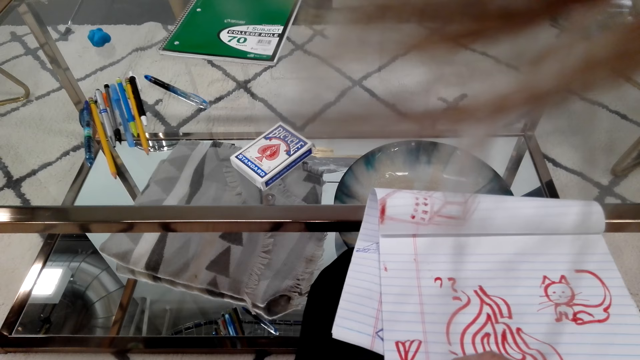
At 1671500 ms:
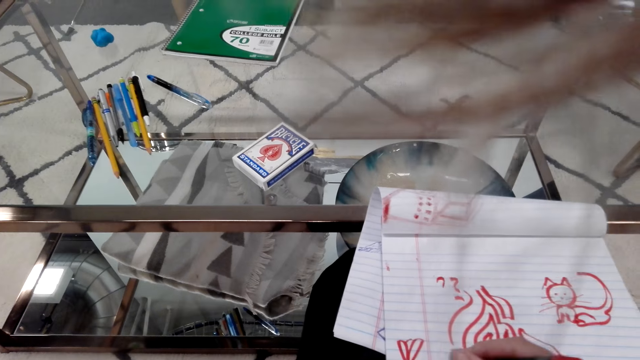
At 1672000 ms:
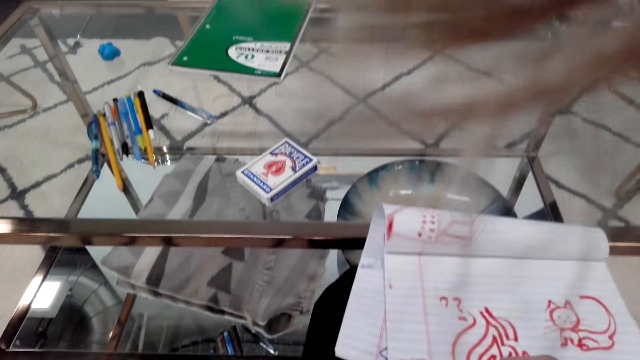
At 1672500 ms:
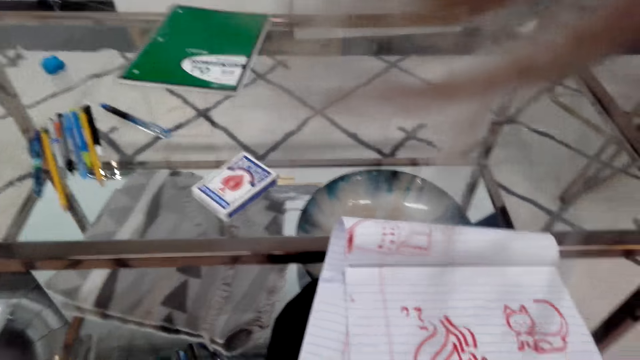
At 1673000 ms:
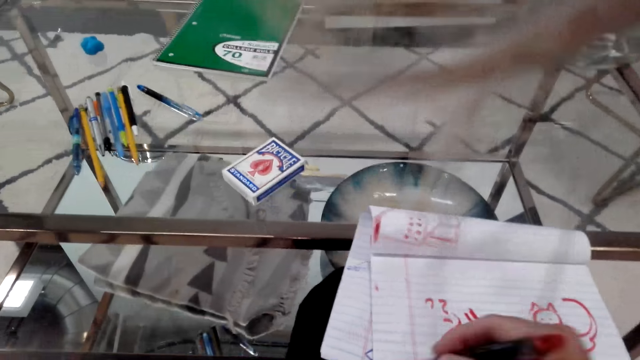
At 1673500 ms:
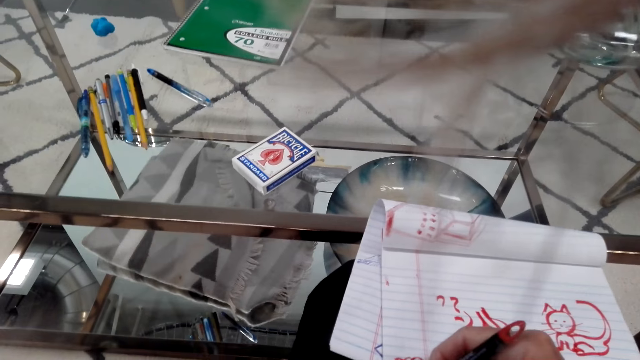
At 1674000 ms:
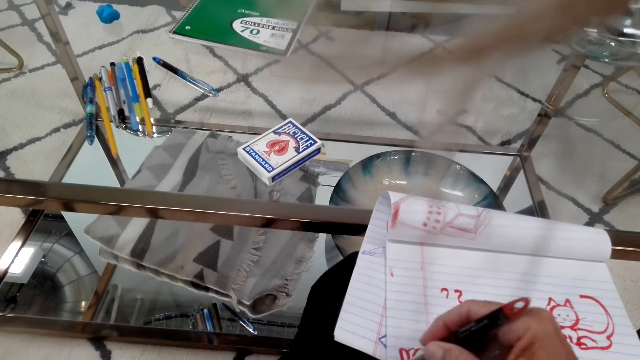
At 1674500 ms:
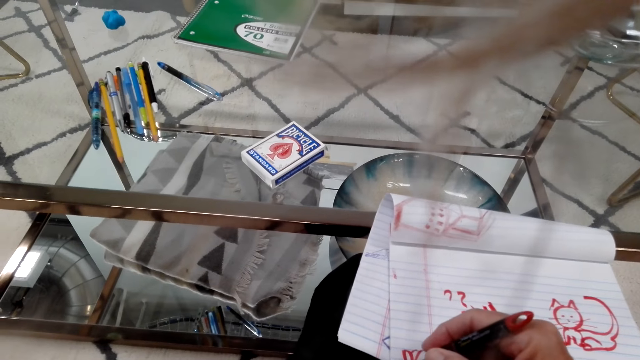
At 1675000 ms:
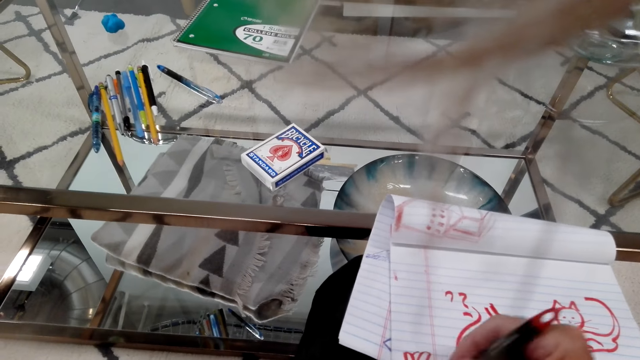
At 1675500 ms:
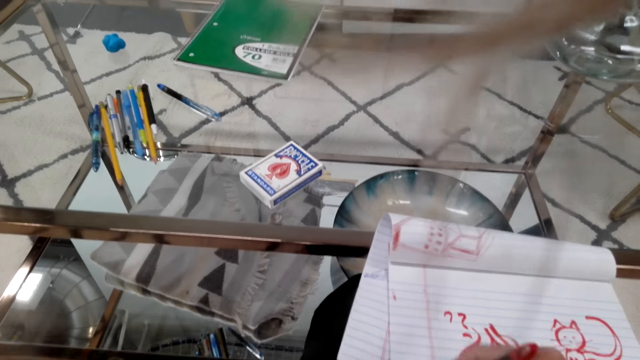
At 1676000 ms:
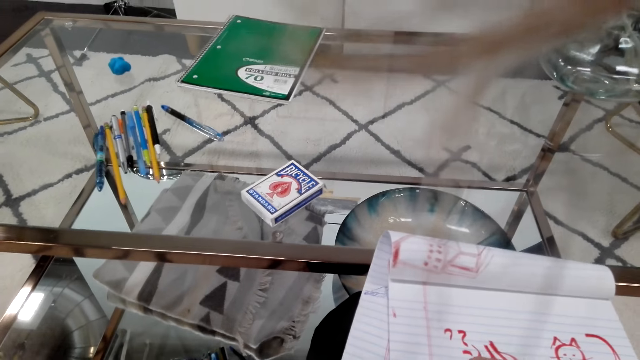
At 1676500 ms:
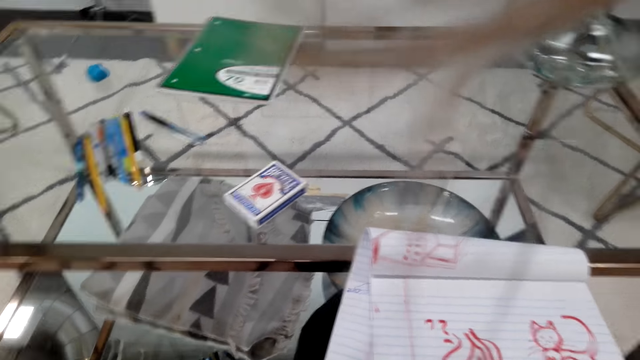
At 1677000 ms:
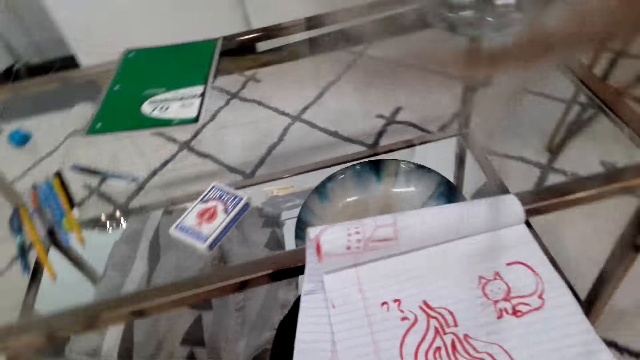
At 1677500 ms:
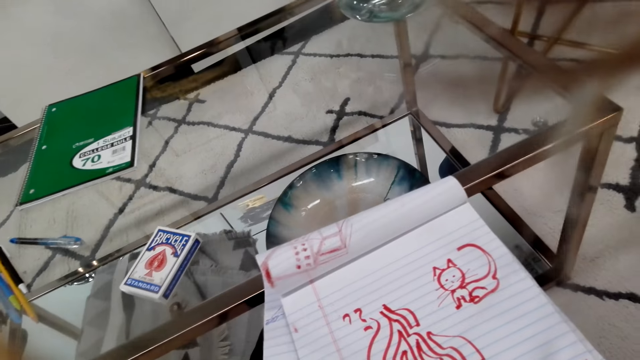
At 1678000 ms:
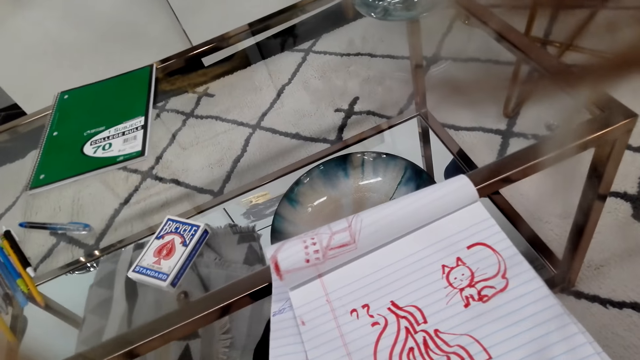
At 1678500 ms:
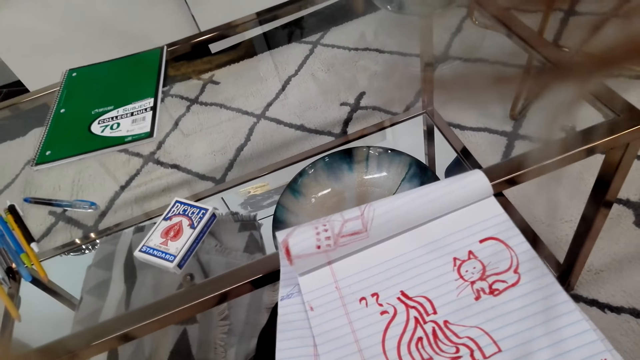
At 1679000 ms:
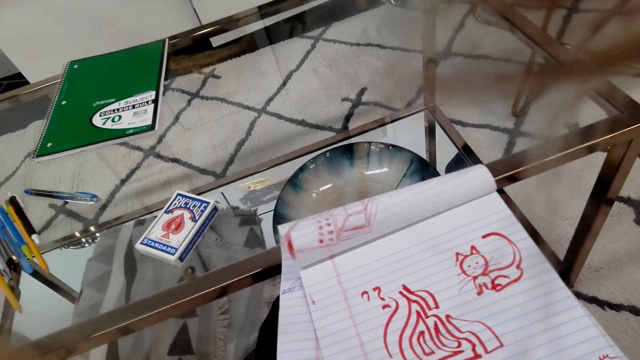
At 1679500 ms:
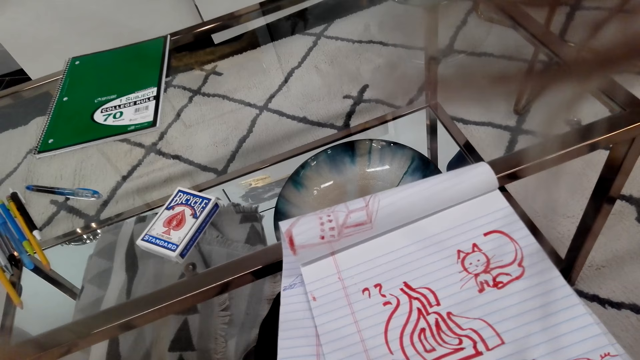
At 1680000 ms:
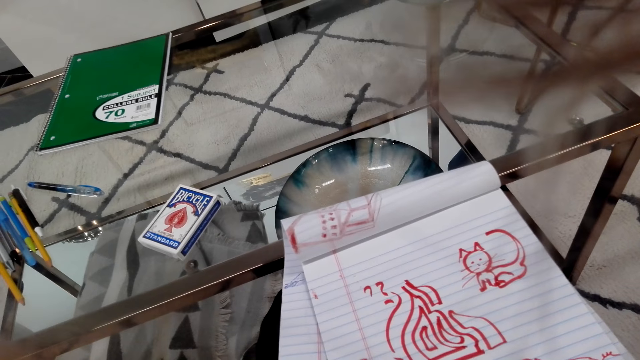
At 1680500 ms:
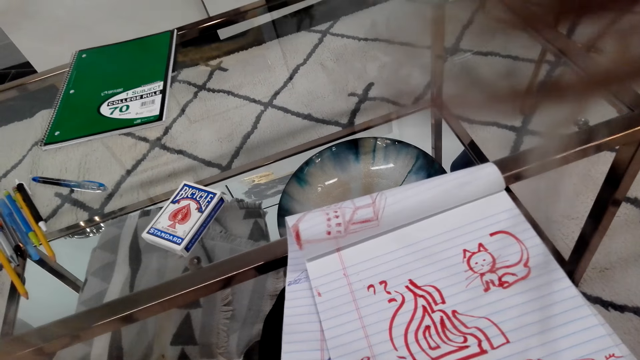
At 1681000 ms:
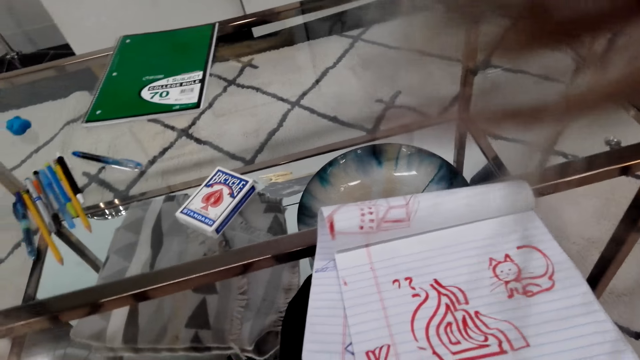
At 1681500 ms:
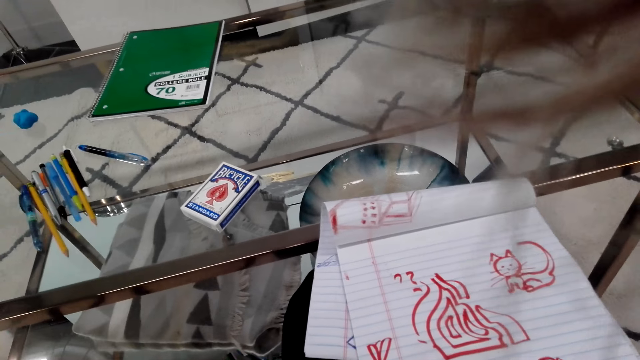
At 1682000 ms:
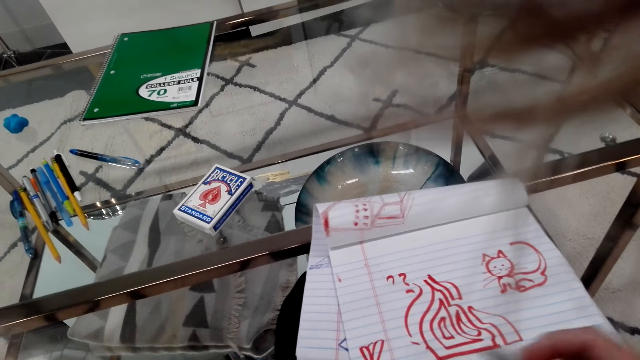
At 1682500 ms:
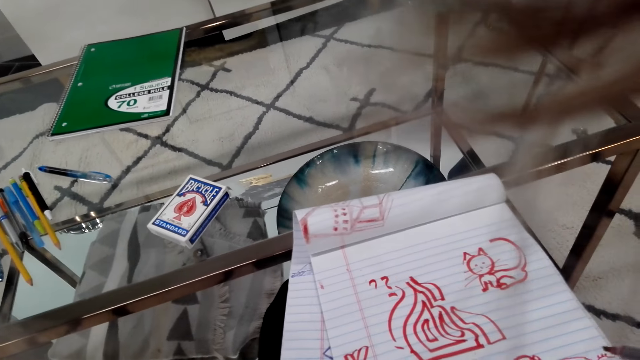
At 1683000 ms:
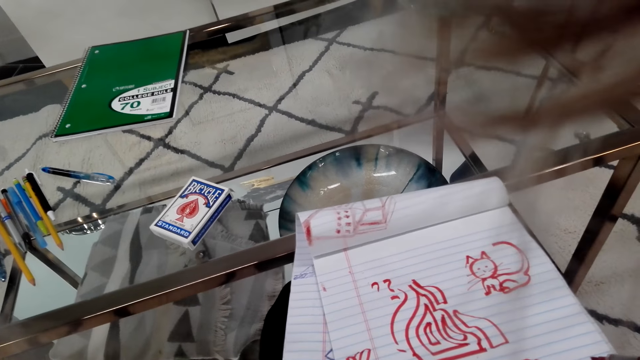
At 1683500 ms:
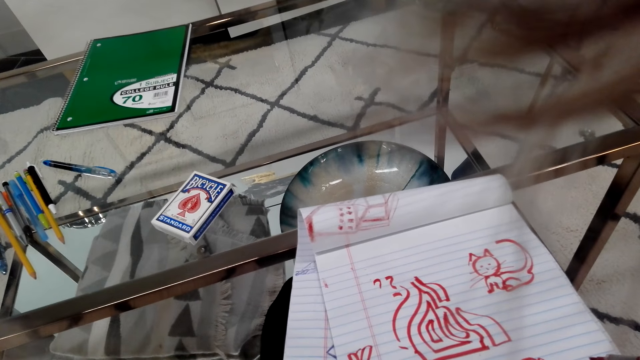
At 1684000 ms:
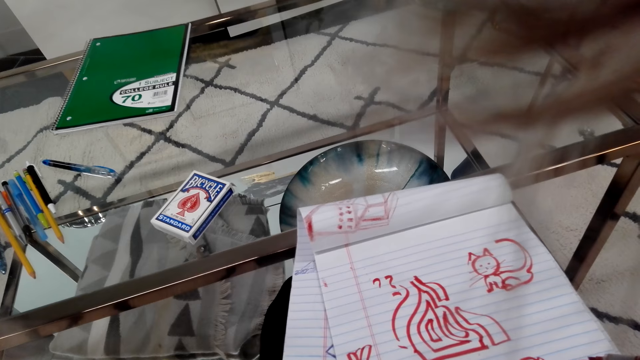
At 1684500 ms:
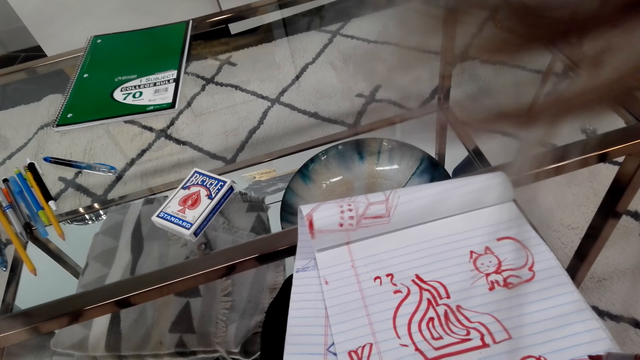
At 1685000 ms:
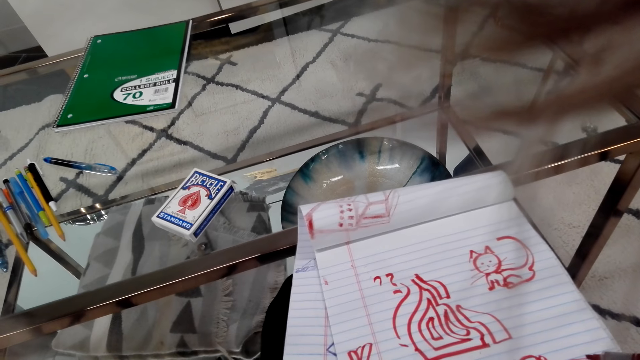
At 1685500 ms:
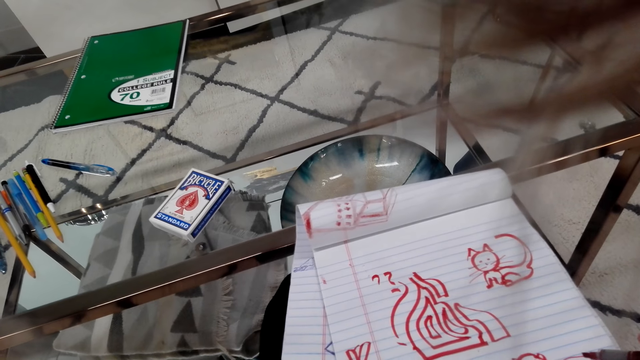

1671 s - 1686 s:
The camera wearer talks on the phone. They draw on the book. They stare at the book on top of the table. They look at the drawing.

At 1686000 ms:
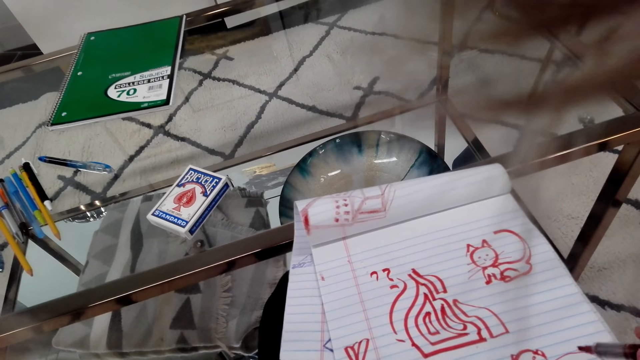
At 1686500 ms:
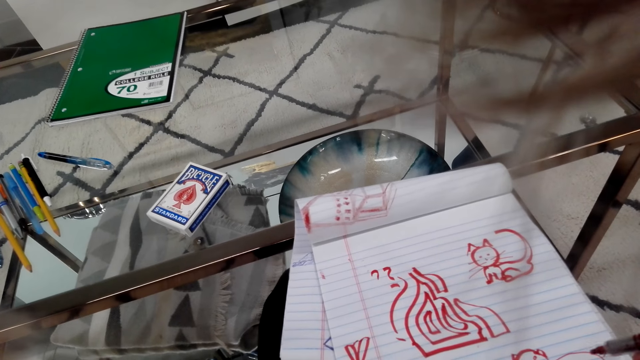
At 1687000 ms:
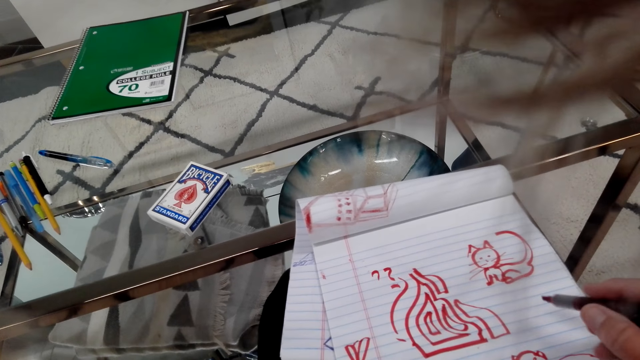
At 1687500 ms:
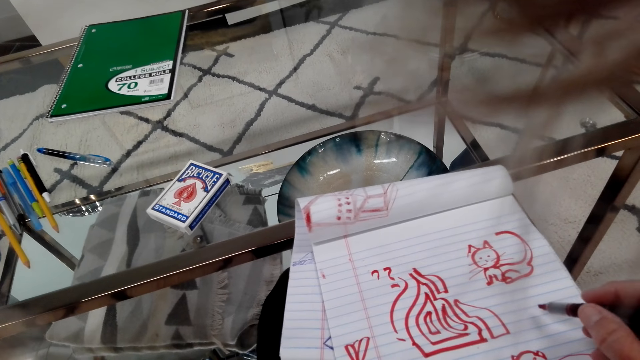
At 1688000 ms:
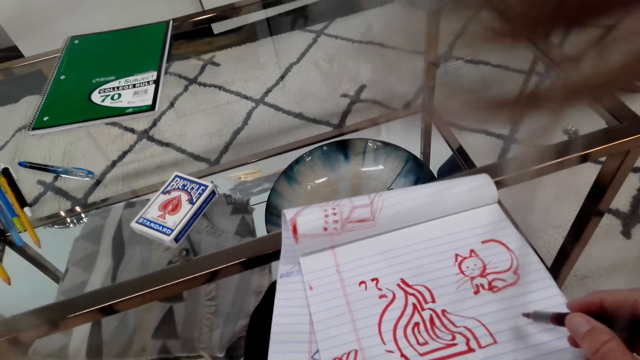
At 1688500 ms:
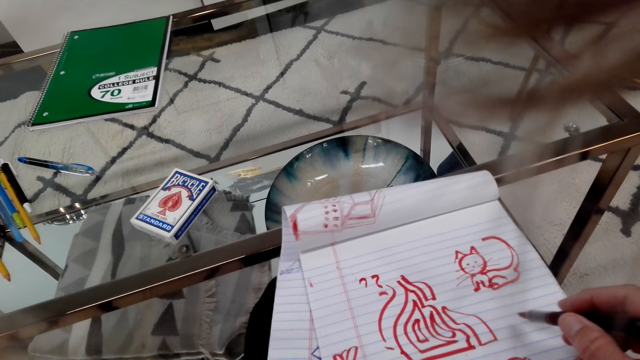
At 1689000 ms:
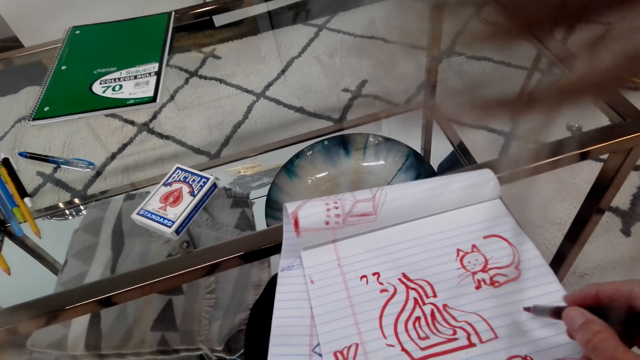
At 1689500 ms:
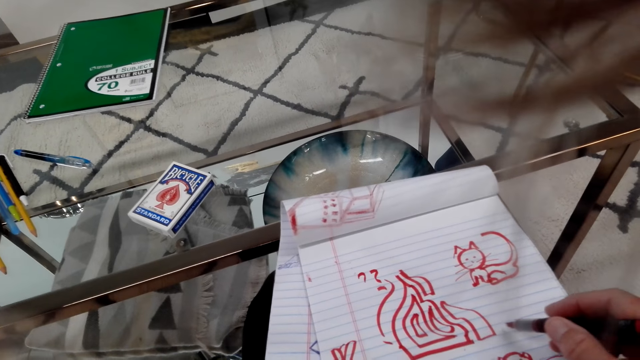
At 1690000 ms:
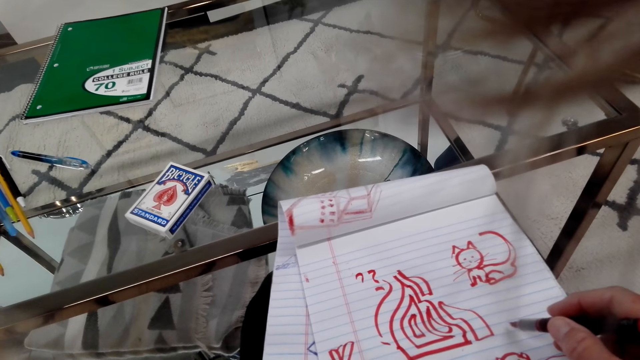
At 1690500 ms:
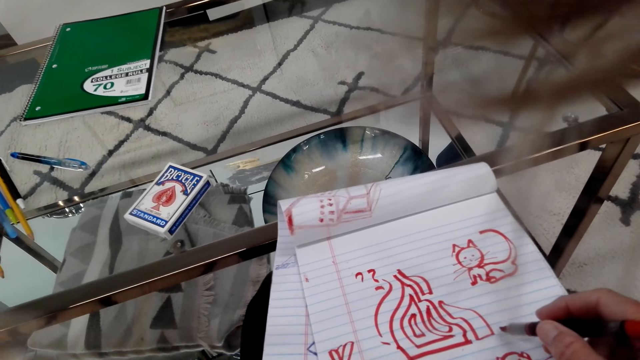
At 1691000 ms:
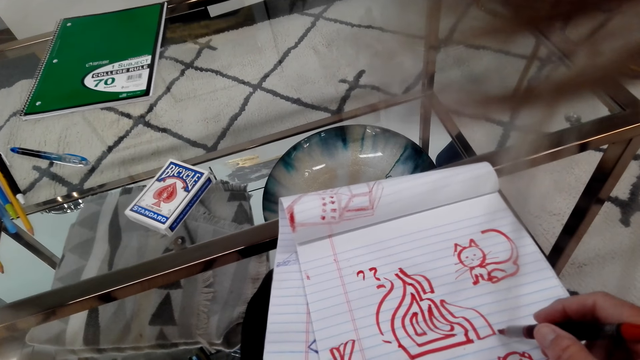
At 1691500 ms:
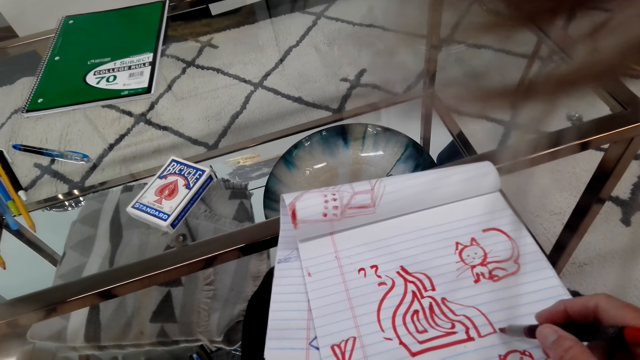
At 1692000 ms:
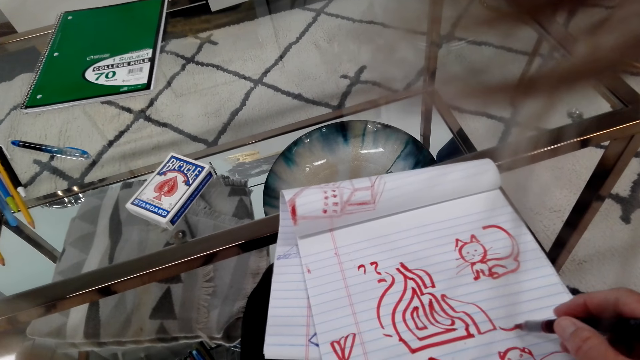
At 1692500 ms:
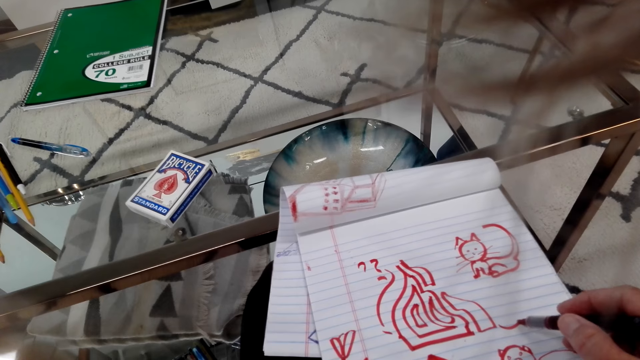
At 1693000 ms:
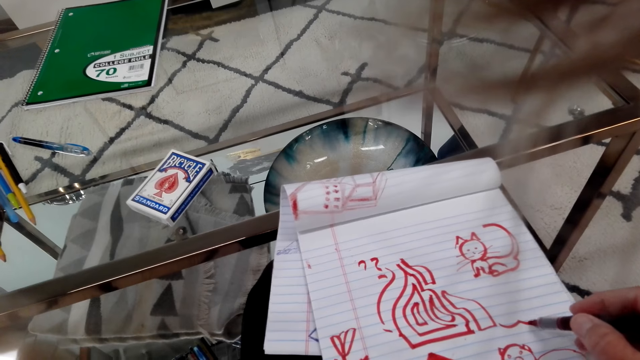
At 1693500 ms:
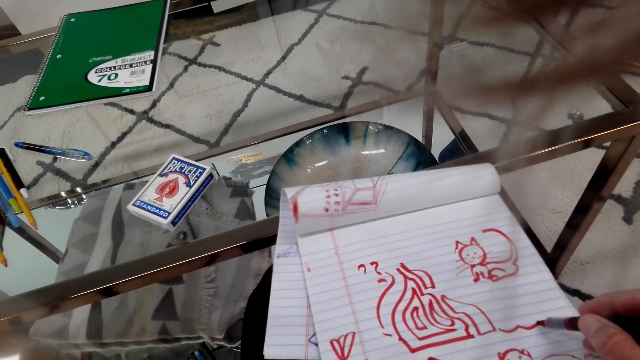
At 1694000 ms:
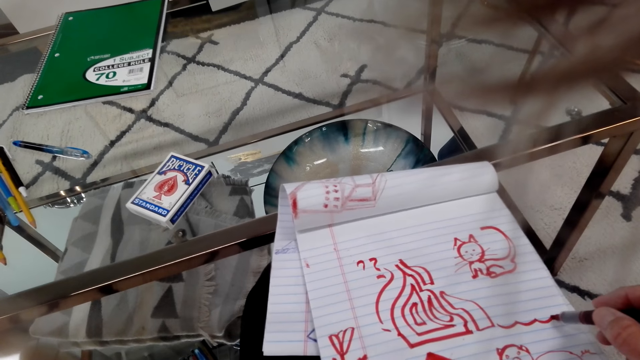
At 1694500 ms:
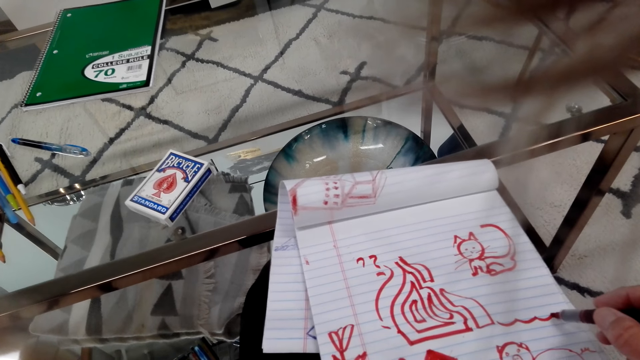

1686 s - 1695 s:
The camera wearer draws on the book.
